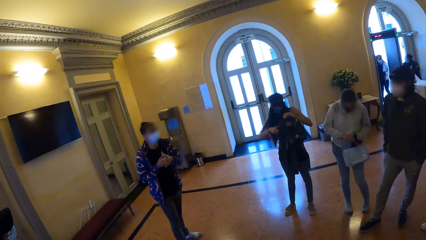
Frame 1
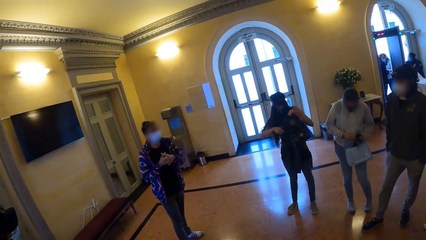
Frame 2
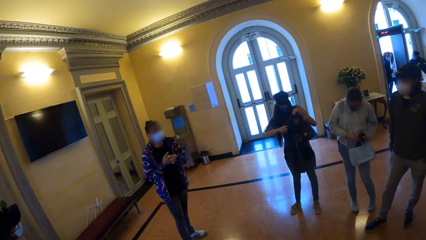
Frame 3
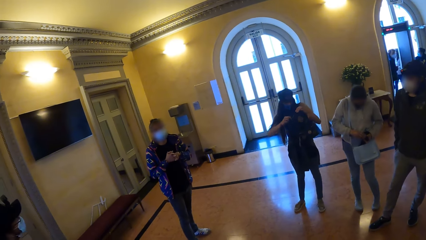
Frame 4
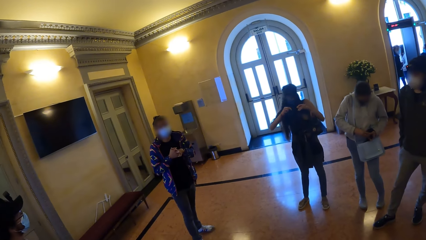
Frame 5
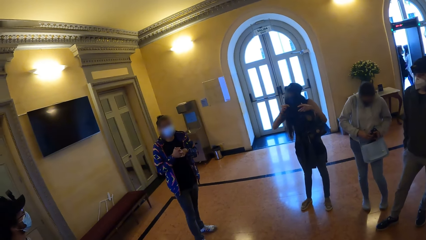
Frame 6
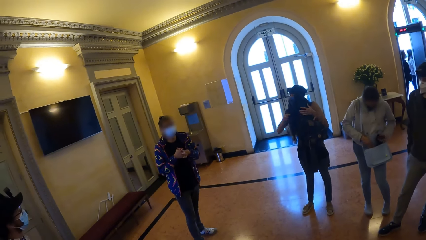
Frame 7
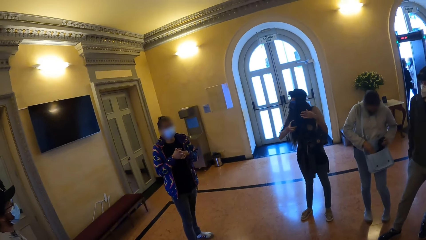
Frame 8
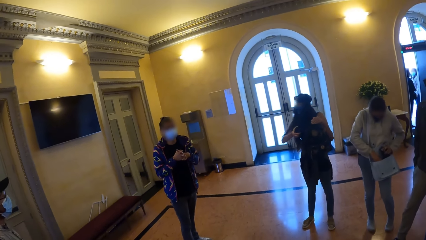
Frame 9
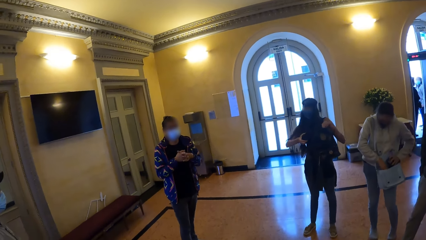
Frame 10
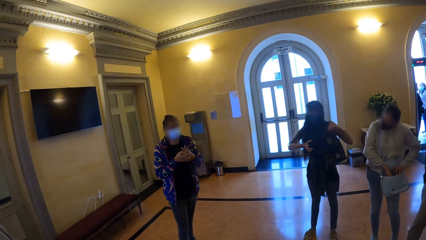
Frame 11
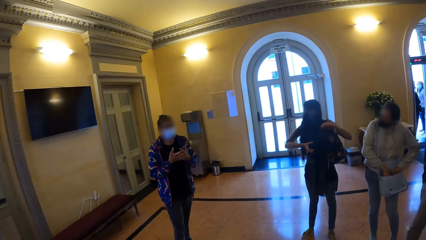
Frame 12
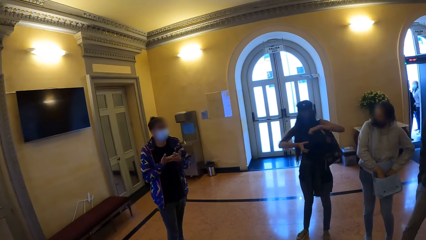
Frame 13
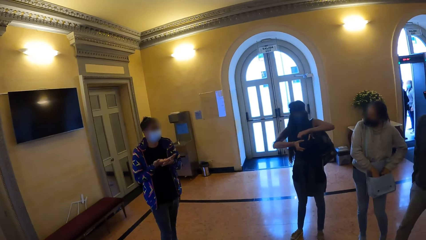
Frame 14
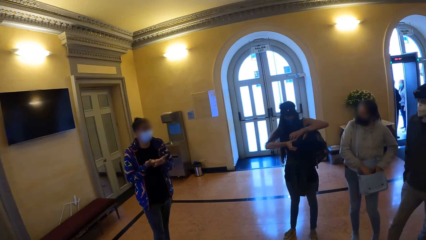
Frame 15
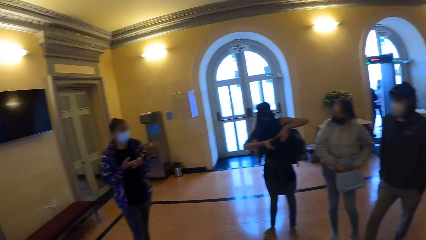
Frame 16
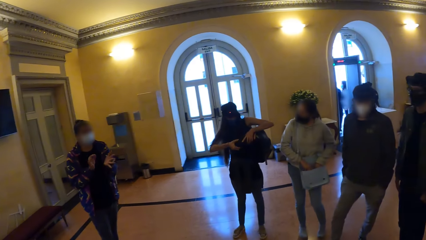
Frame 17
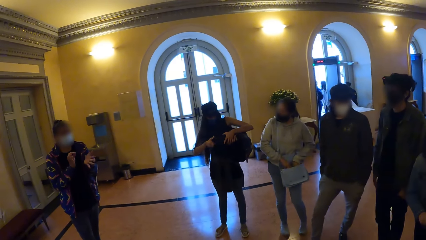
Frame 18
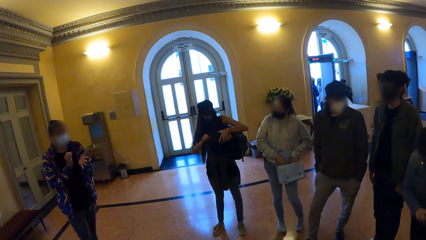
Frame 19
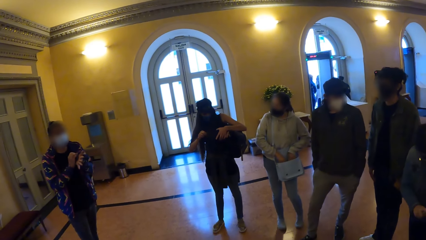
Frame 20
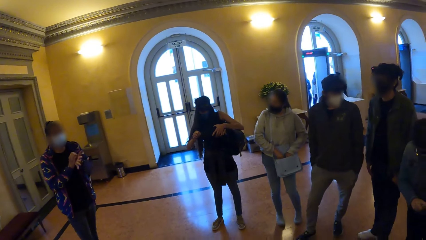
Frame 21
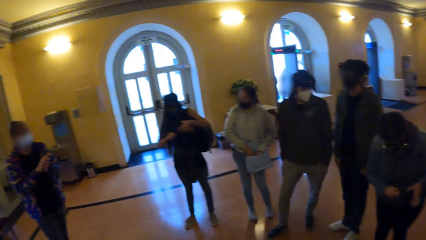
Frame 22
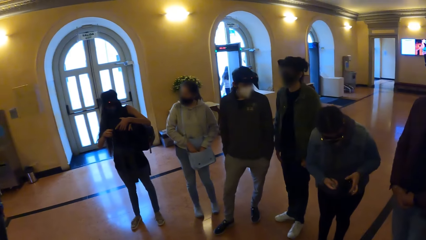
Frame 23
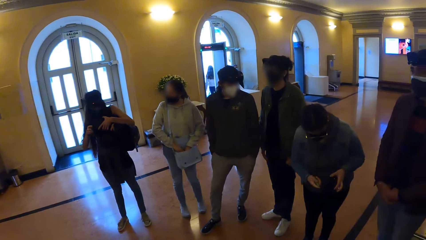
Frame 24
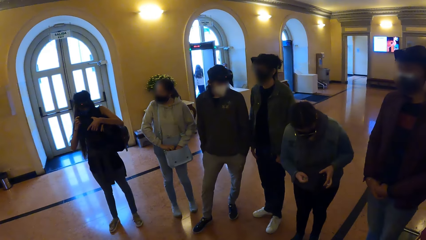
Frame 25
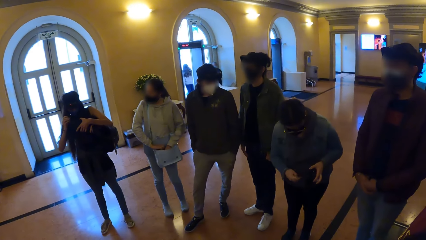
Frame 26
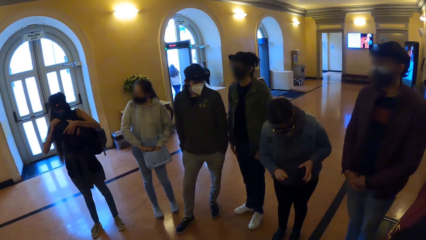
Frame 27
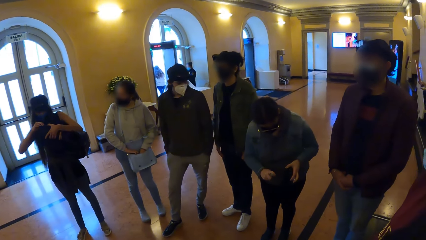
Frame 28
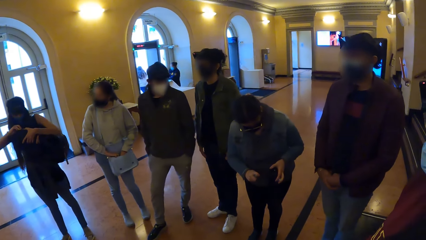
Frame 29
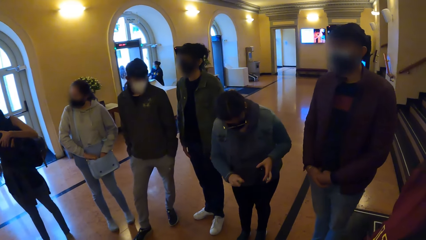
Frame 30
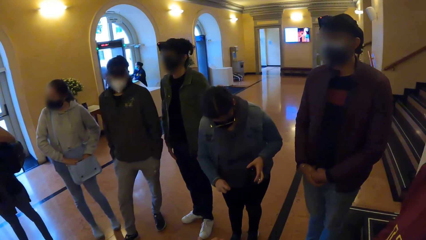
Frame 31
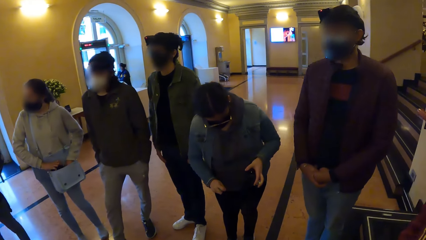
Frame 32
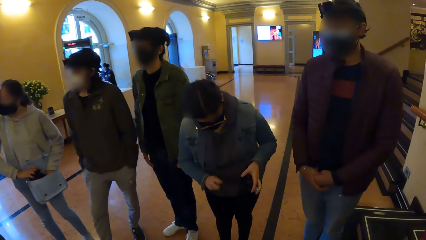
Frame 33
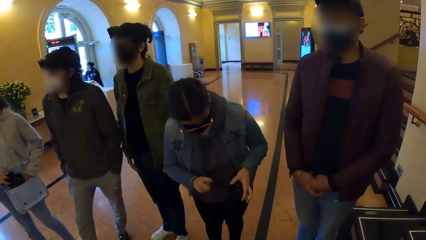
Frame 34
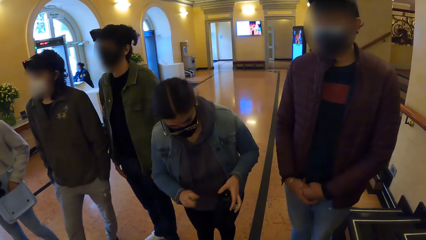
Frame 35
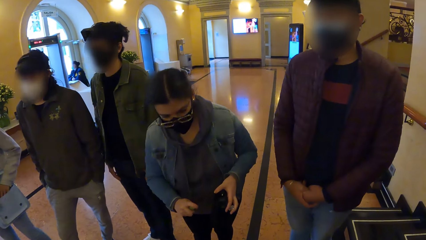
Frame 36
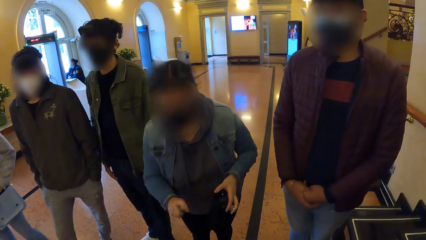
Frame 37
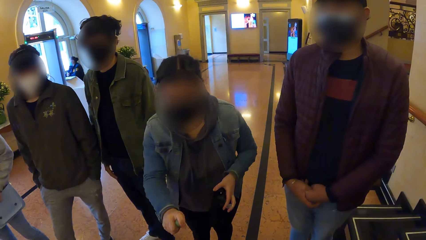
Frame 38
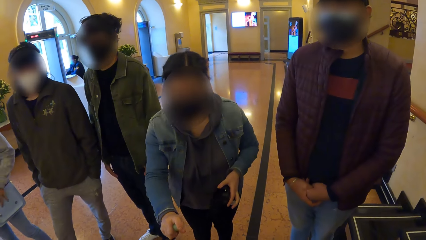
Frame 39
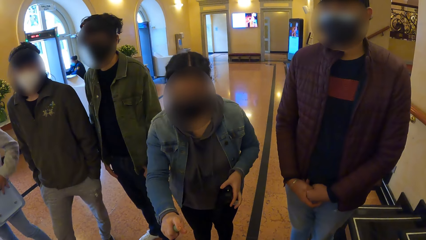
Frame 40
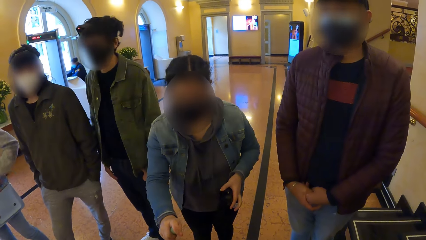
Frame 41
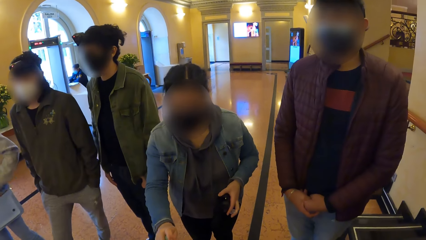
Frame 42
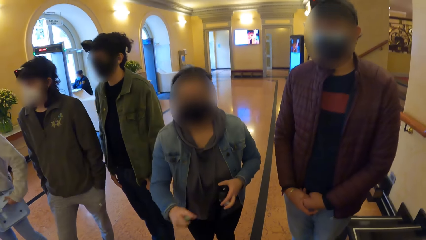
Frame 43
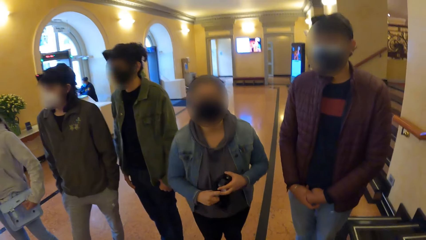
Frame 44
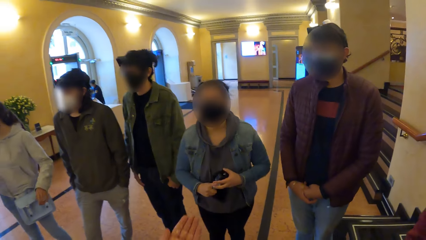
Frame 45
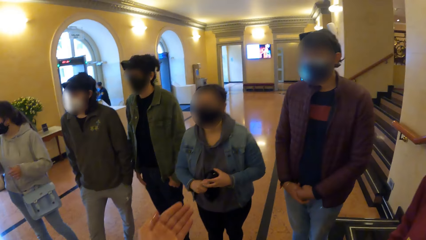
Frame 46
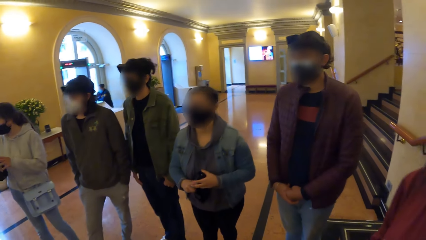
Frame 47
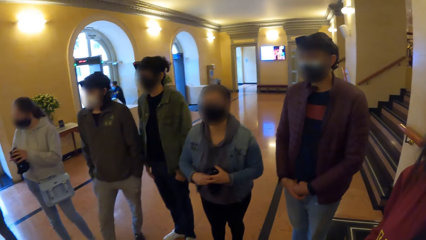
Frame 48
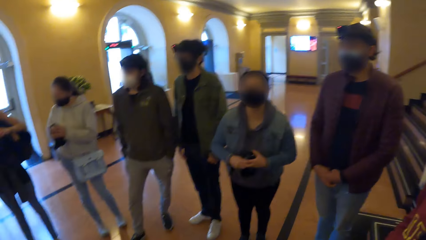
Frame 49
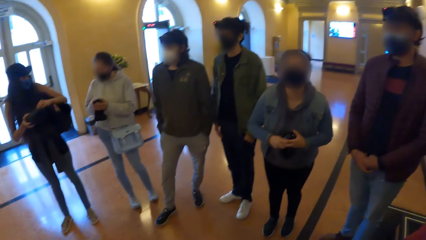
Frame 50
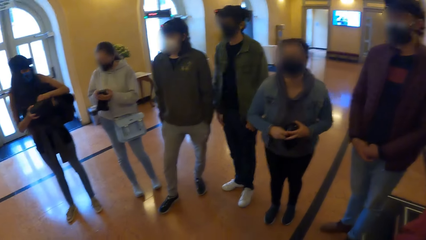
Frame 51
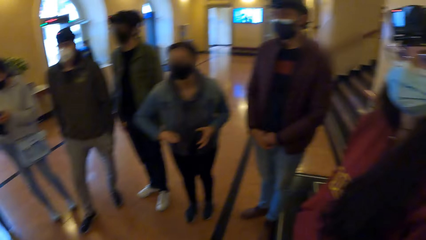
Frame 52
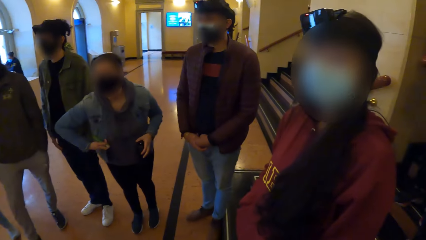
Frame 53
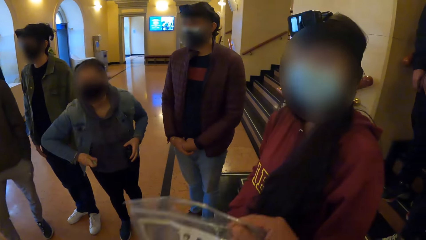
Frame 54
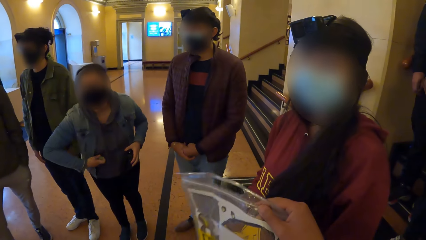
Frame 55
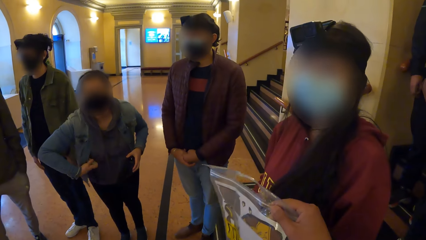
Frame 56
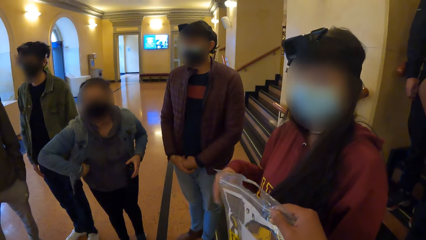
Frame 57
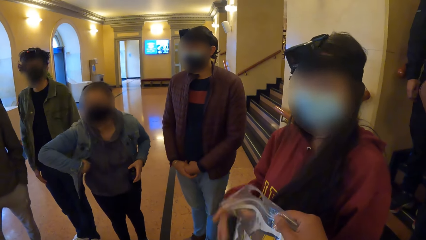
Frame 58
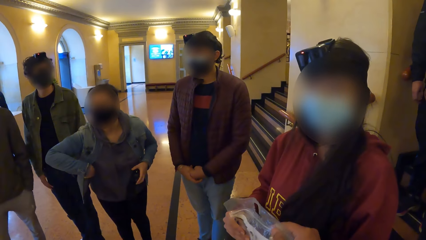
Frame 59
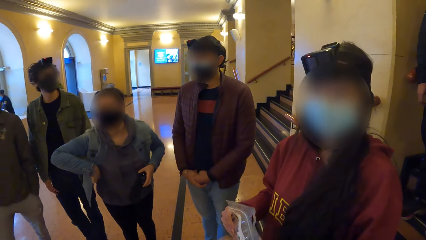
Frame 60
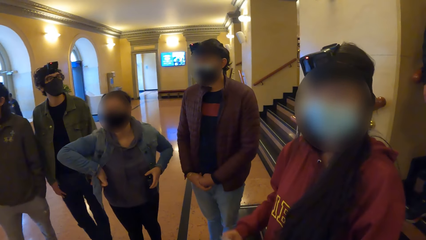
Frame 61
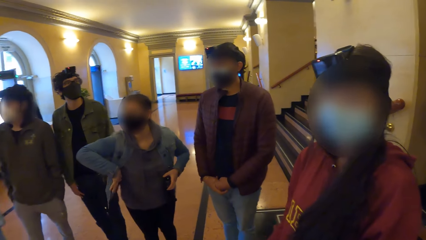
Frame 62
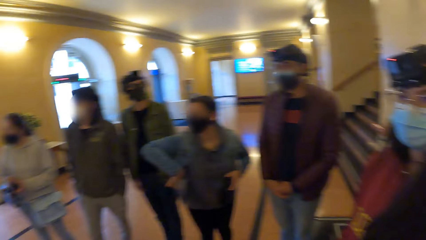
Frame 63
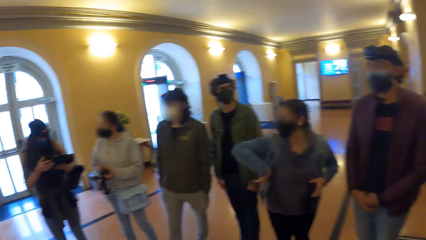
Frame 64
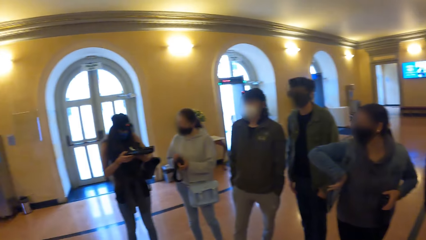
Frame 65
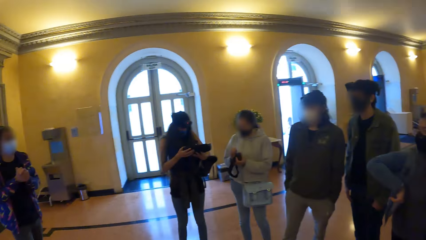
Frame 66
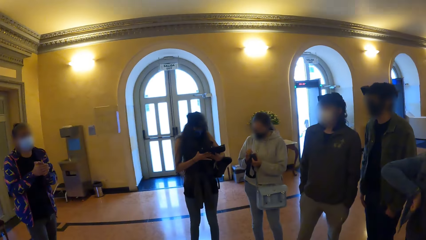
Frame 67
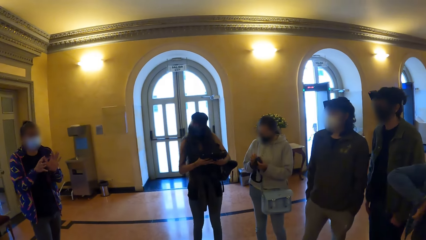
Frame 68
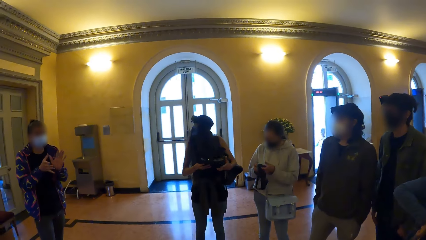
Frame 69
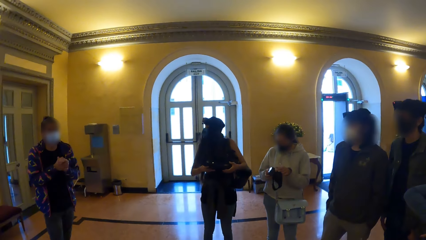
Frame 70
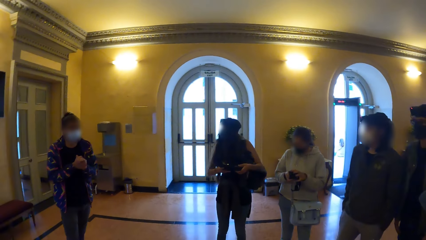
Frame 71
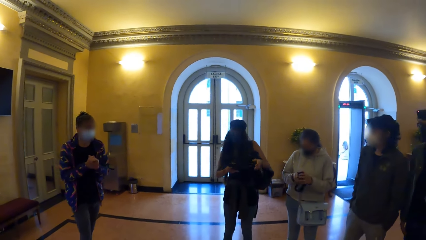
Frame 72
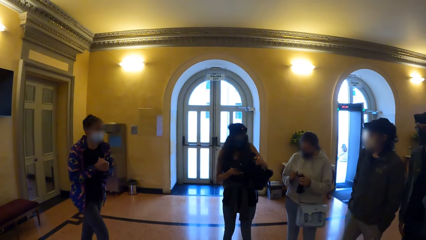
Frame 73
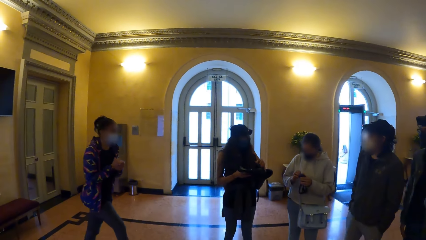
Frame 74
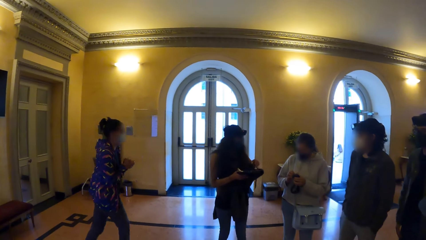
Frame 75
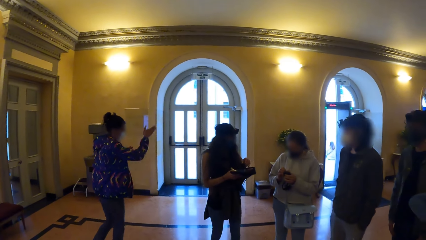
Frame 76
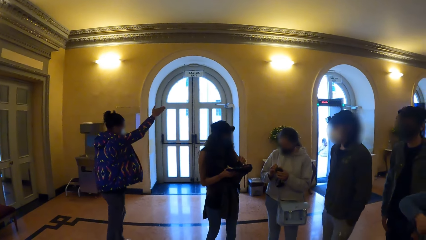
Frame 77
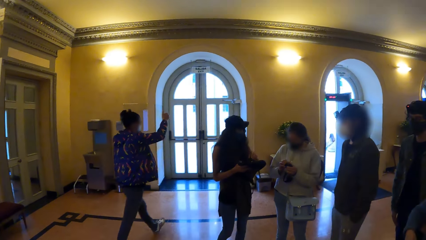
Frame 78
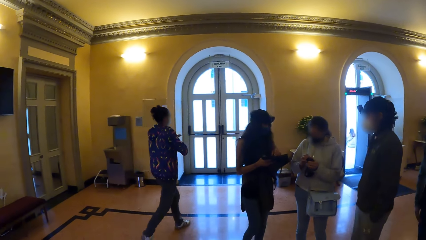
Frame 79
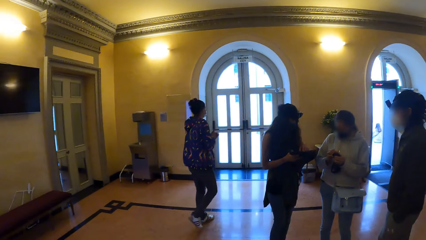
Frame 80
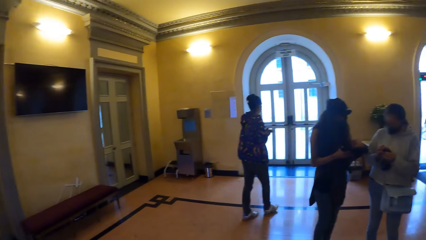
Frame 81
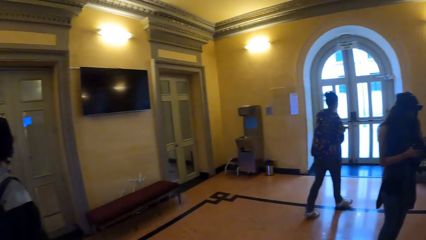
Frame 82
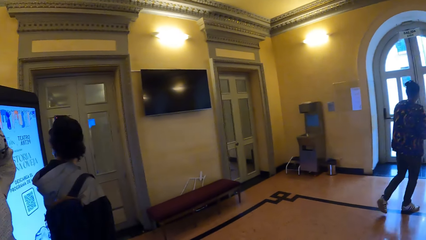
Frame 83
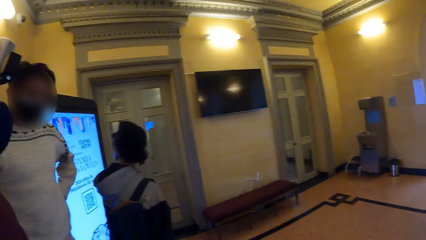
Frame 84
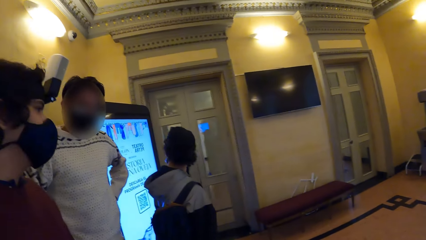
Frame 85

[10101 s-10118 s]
A woman brings out a head camera from her backpack with her right hand and holds the head camera with her hands. Another woman sprays the head camera in her left hand with a sanitizer in her right hand. The second woman sprays the left hand of the camera wearer with the sanitizer in her right hand. A third woman closes her bag with her hands and holds the head camera with her hands. The first woman holds the head camera with her hands. The camera wearer looks at people in the building. The second woman touches her jean jacket with her right hand. The camera wearer holds the zipper bag in his right hand. A fourth woman collects the zipper bag from the right hand of the camera wearer with her right hand. The third woman holds the head camera with her hands. The first woman holds the head camera with her hands. A man gesticulates with his hands. The first woman holds the head camera with her right hand.
